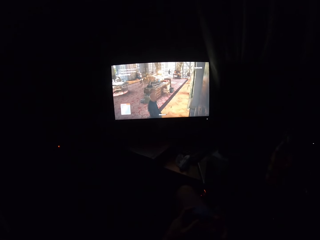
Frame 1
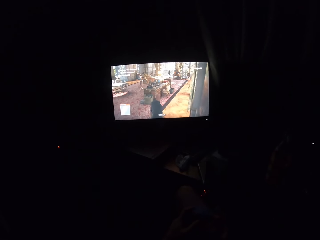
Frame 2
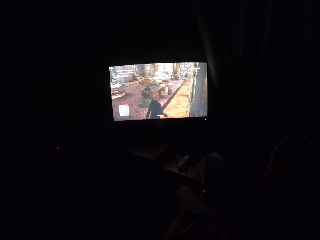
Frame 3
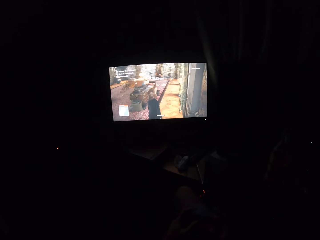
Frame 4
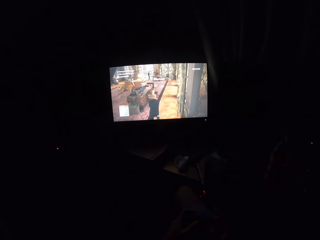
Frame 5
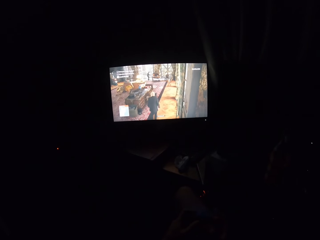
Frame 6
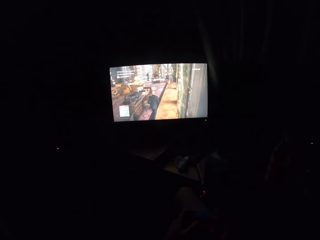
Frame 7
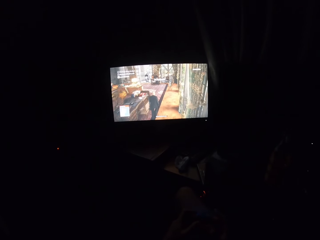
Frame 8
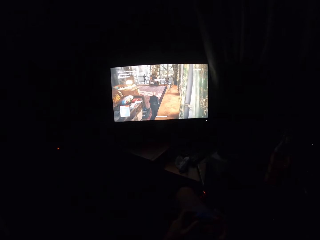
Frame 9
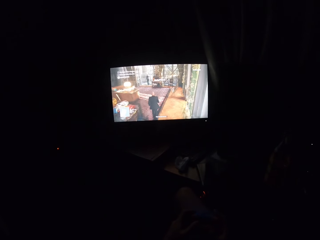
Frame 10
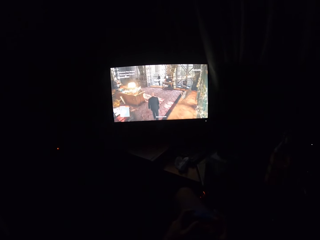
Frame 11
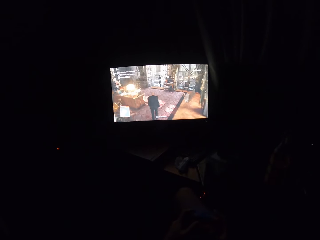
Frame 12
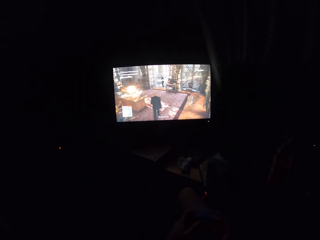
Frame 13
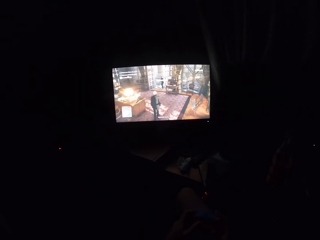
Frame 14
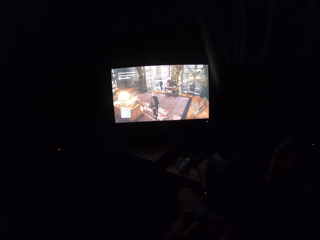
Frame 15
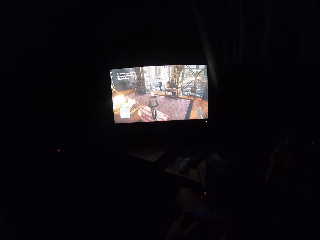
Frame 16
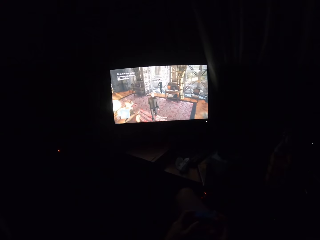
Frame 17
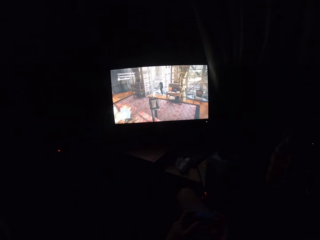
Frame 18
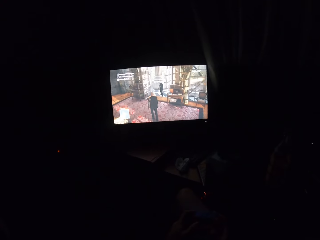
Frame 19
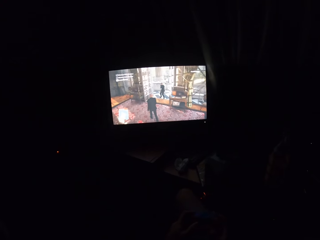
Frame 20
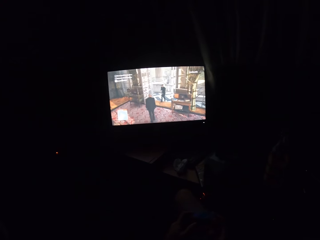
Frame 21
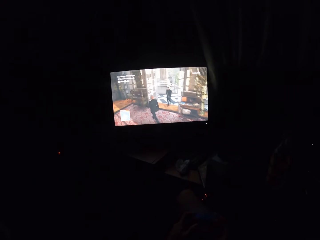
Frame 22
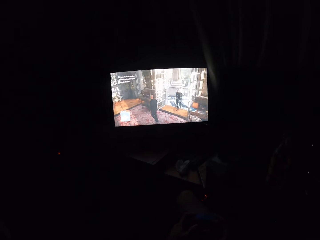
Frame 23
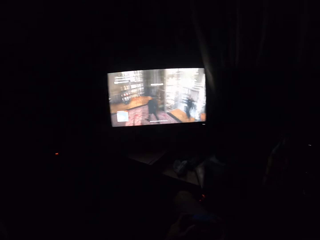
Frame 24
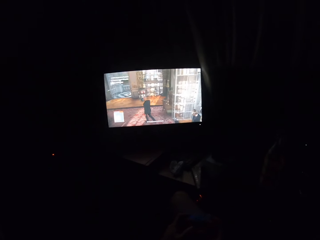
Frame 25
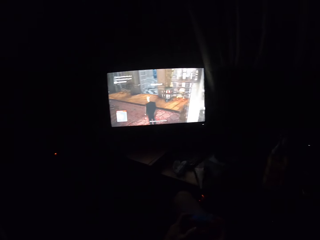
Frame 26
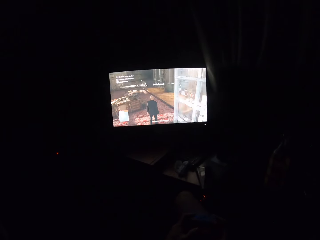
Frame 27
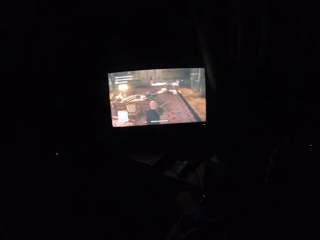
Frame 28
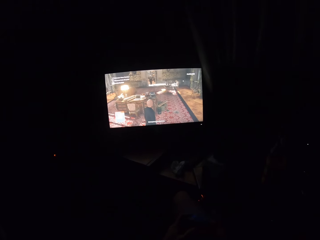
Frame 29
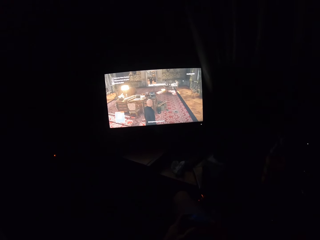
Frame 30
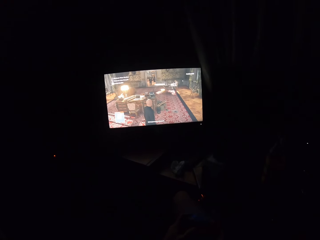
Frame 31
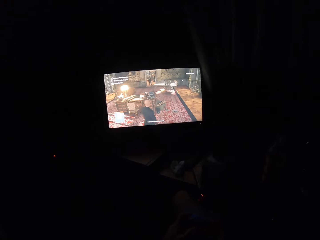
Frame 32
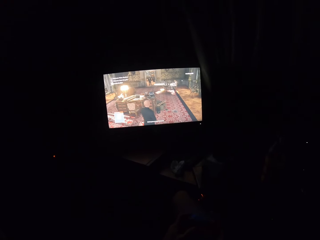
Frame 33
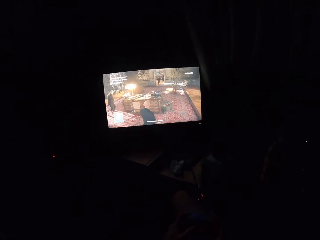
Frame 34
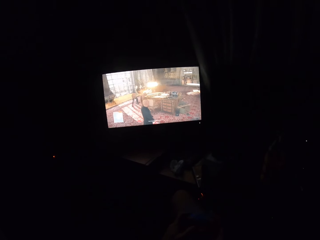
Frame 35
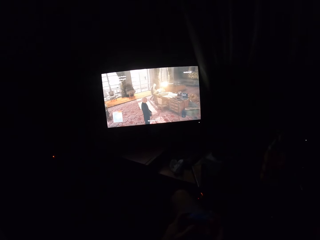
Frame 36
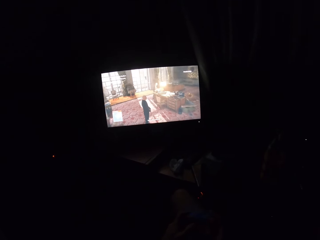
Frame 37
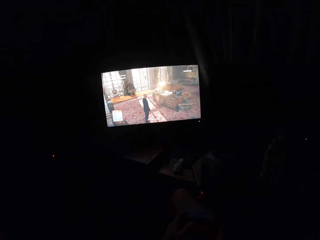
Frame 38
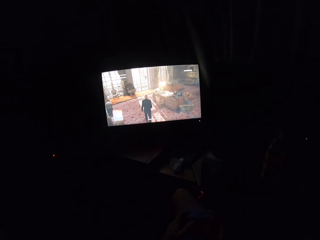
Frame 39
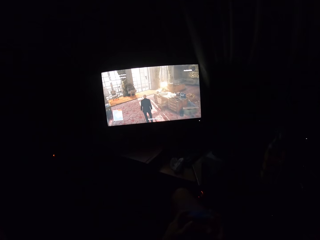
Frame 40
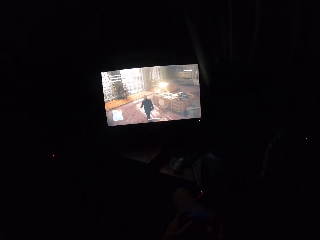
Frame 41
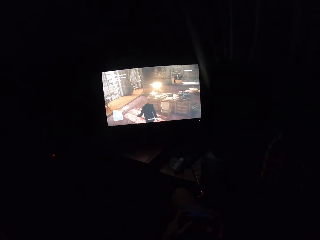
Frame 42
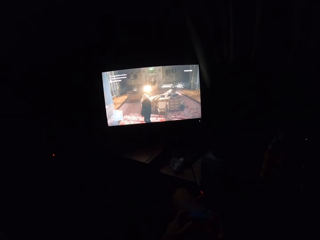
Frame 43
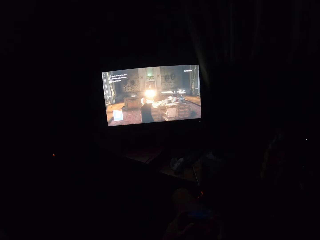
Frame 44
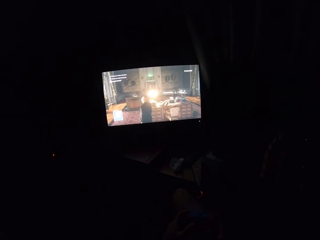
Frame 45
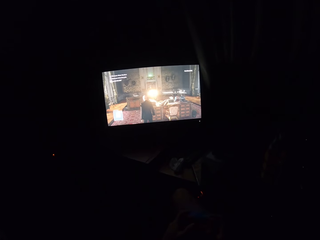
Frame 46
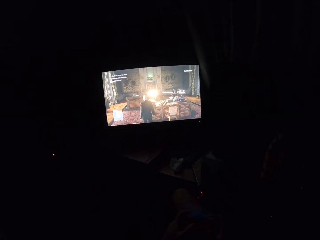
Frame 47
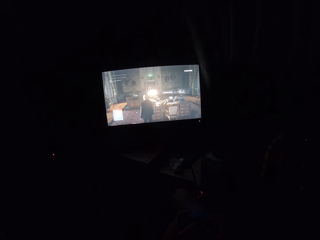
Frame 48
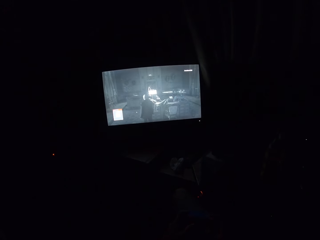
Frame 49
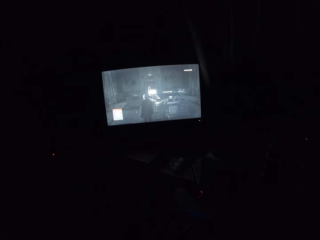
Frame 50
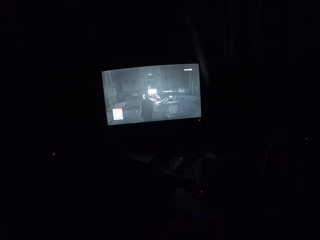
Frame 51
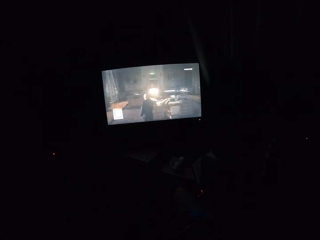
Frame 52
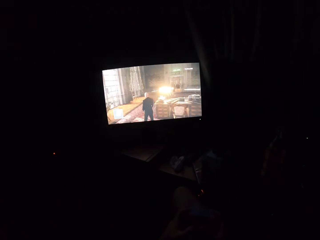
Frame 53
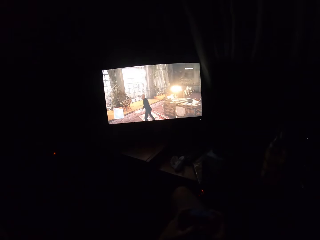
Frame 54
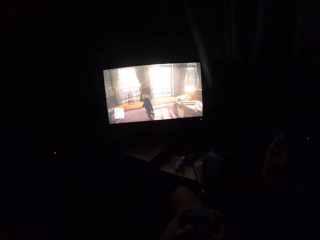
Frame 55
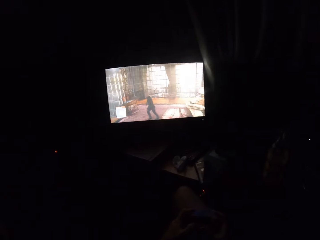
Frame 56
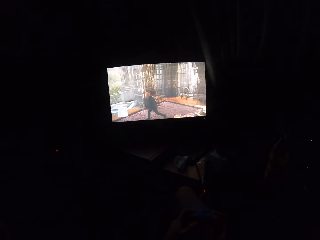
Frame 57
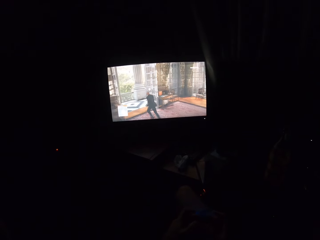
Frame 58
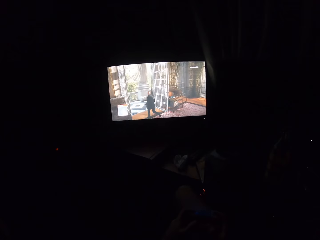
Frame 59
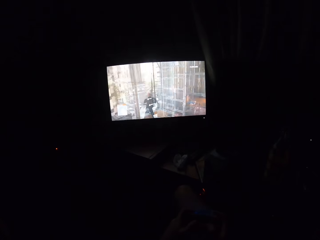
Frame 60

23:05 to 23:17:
The camera wearer plays a video game on the screen.

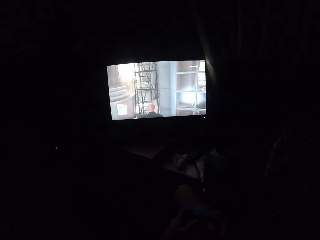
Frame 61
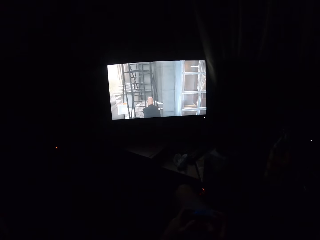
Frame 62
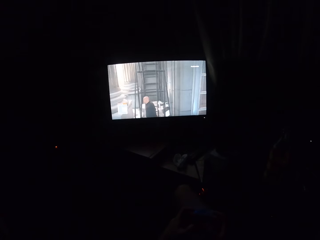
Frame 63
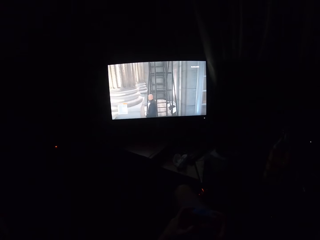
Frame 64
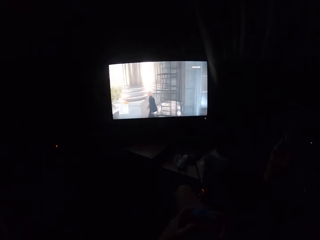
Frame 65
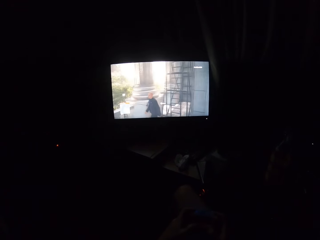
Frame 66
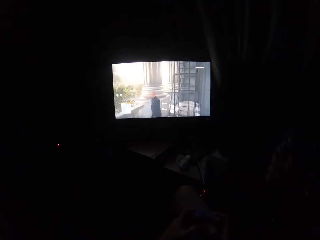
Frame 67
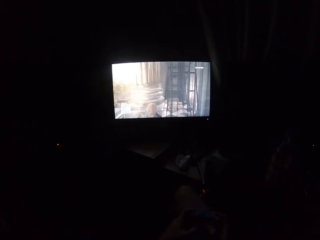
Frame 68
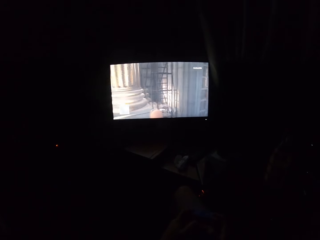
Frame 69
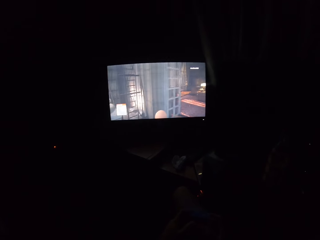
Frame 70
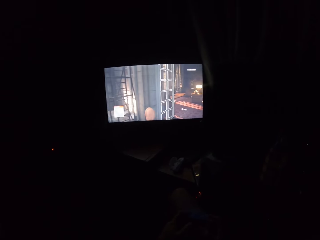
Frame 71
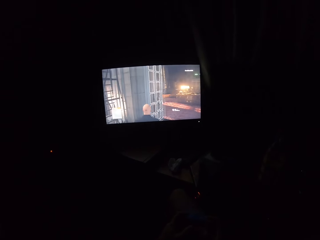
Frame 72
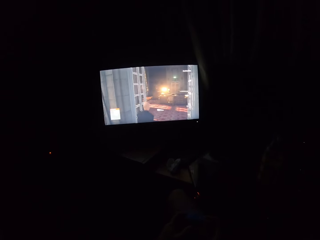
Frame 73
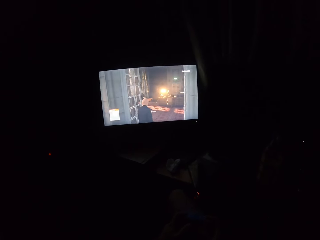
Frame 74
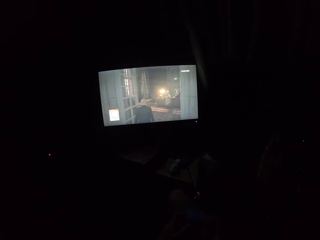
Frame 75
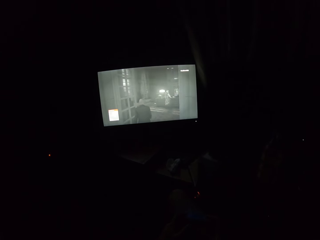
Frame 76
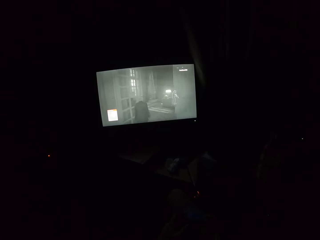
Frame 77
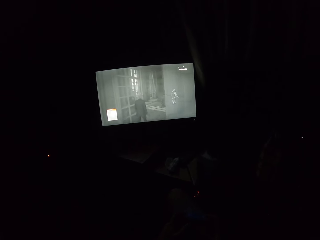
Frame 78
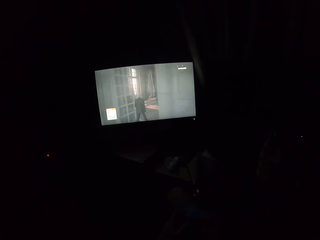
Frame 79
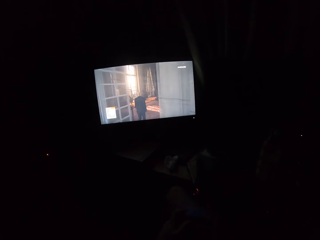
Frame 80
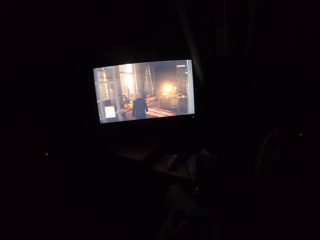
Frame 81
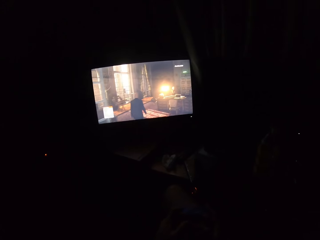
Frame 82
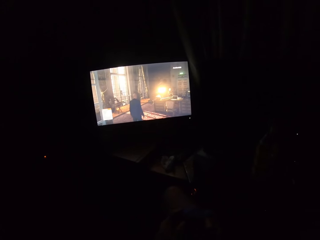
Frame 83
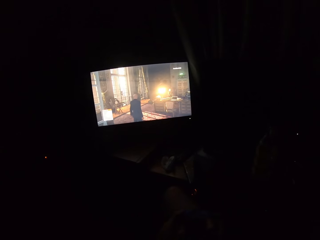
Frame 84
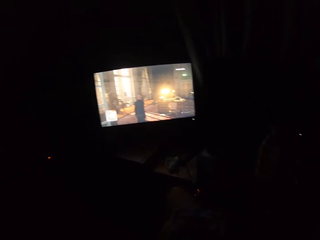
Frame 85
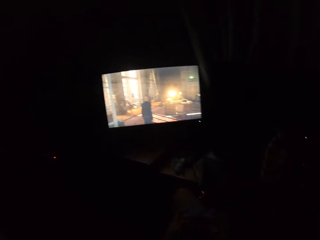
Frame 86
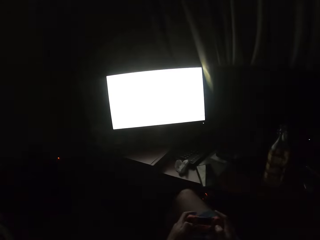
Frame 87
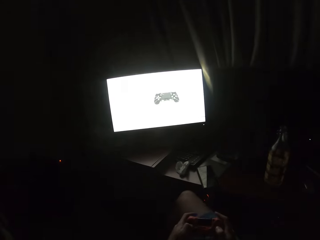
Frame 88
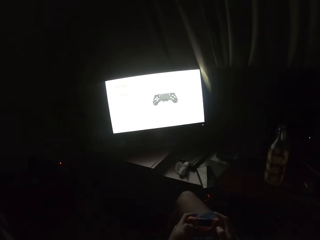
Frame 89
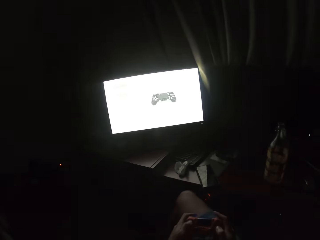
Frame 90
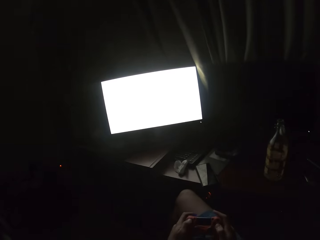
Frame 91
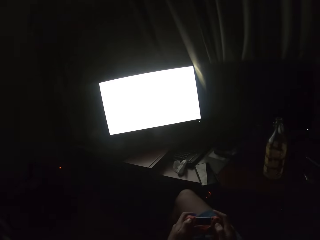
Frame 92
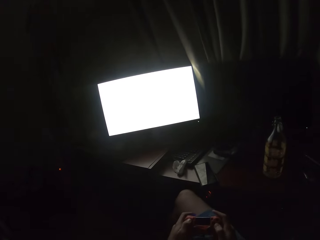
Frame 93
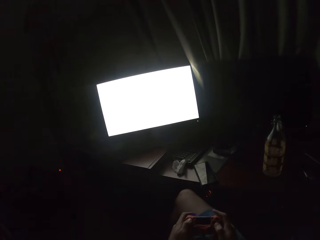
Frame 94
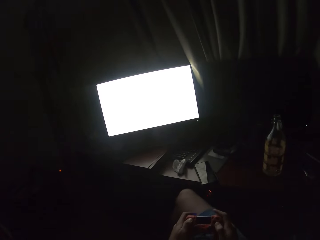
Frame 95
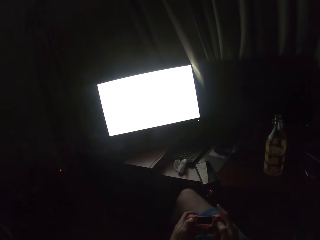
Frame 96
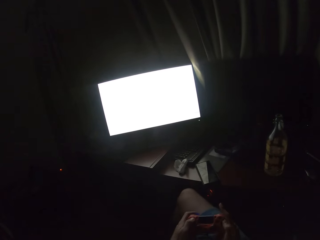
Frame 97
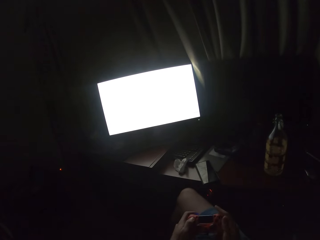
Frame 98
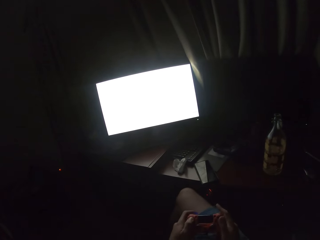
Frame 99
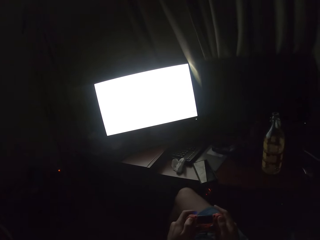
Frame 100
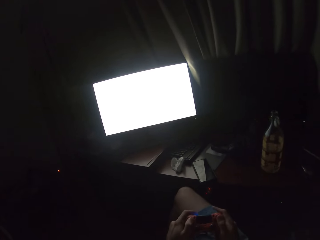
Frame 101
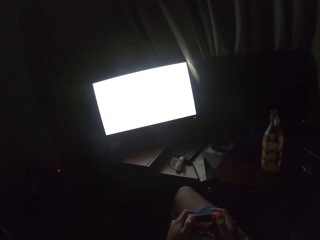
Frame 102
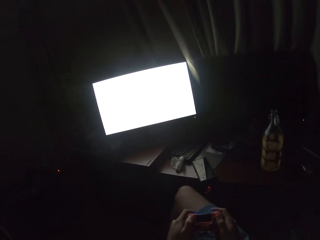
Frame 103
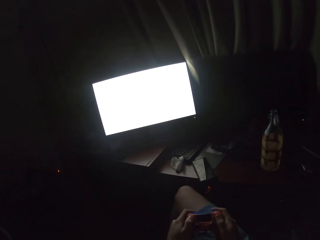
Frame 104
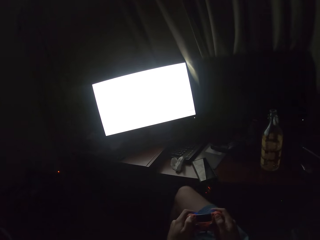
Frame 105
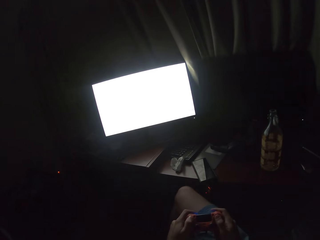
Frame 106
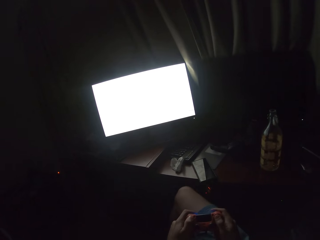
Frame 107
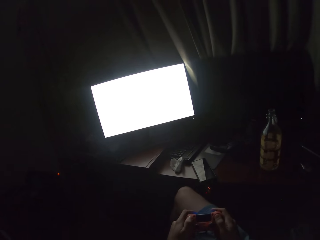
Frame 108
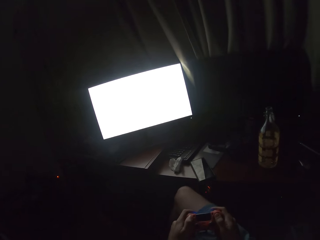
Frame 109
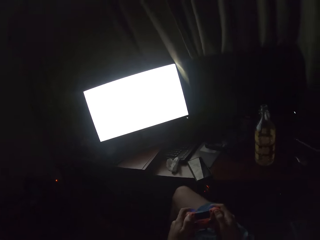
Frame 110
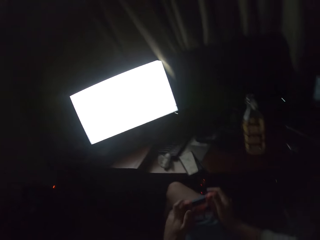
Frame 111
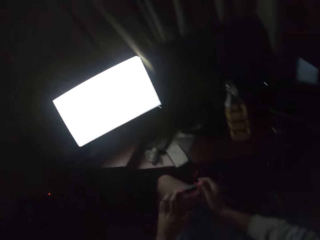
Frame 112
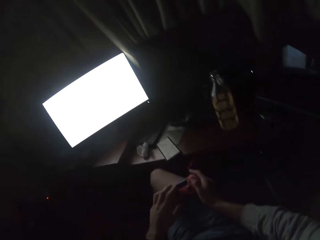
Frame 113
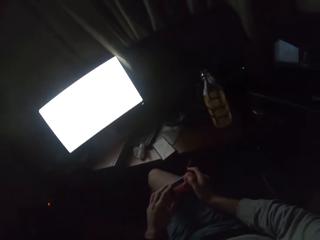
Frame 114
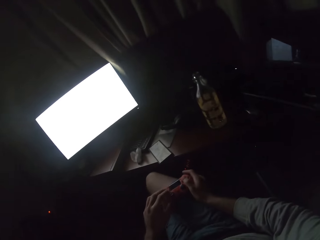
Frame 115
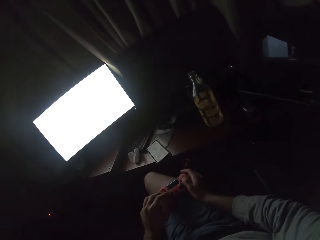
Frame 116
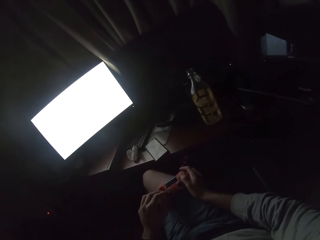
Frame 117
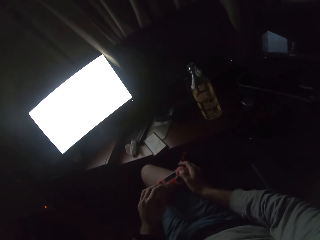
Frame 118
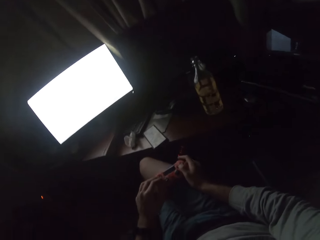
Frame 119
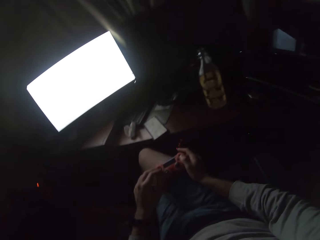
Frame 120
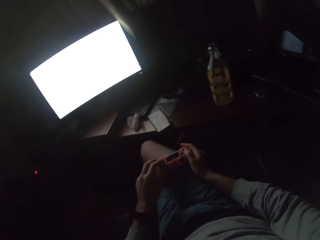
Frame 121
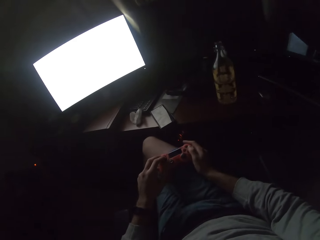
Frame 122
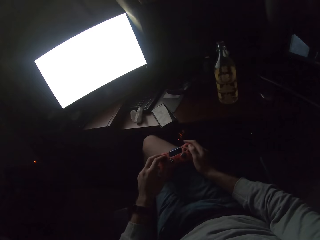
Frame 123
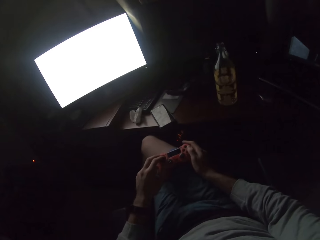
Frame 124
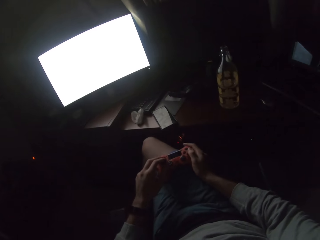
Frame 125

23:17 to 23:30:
The camera wearer turns to the side. They play a video game on the screen. They turn to the side.
